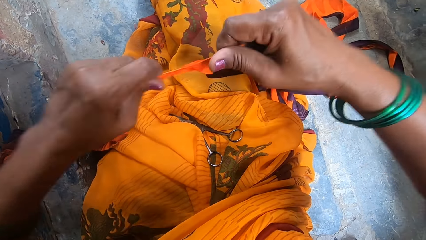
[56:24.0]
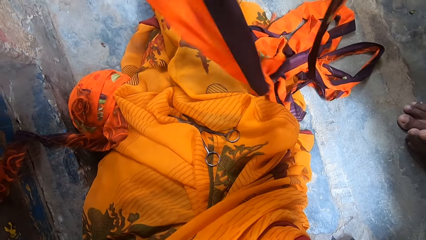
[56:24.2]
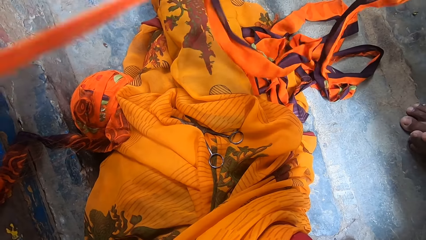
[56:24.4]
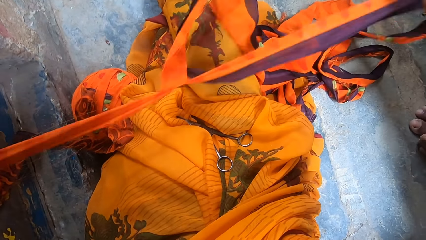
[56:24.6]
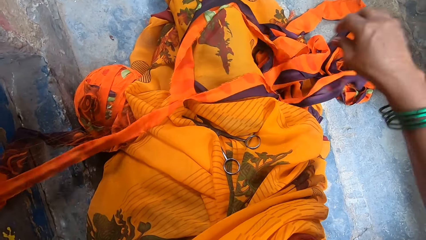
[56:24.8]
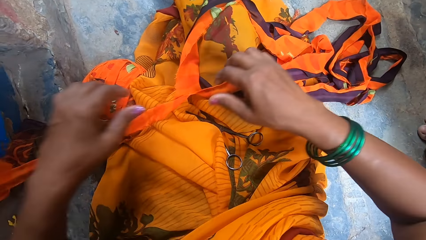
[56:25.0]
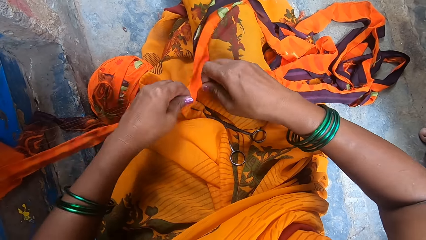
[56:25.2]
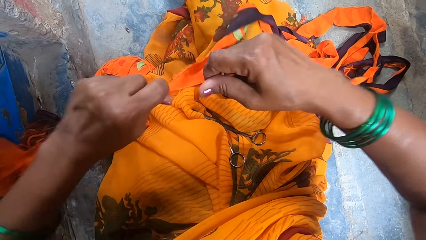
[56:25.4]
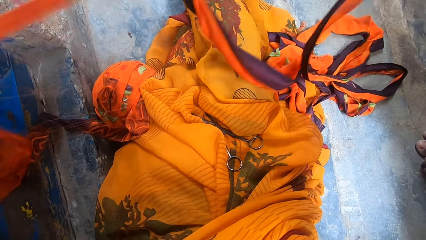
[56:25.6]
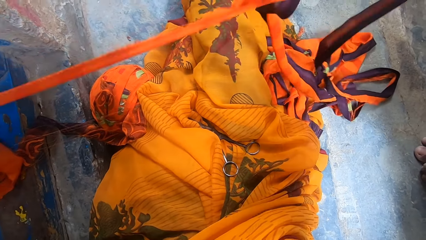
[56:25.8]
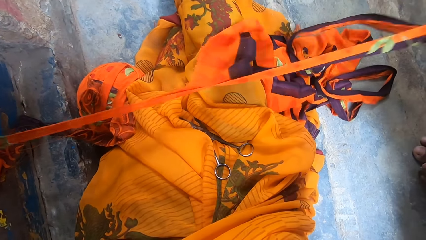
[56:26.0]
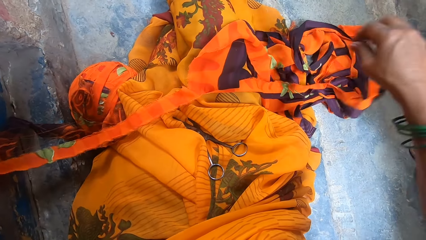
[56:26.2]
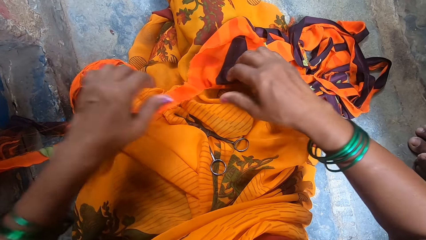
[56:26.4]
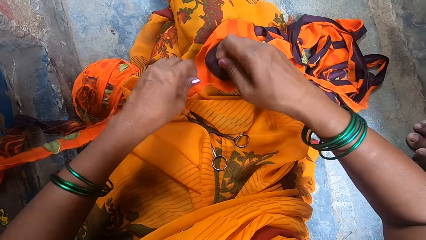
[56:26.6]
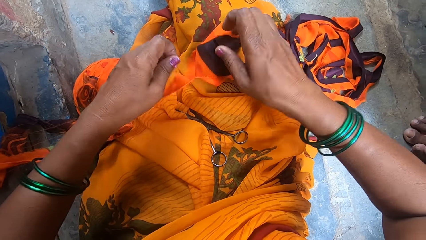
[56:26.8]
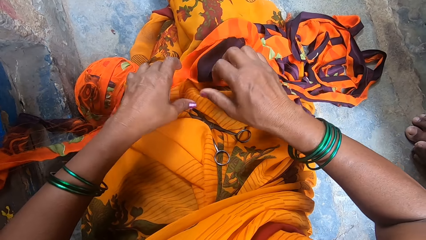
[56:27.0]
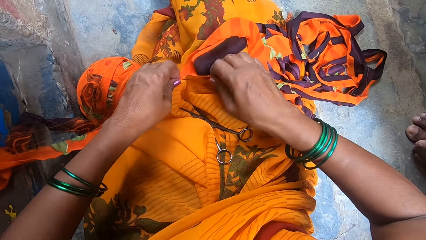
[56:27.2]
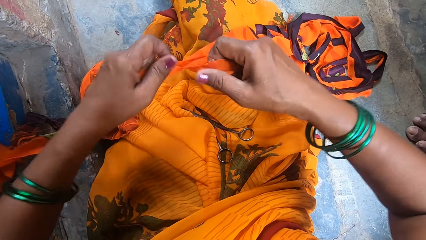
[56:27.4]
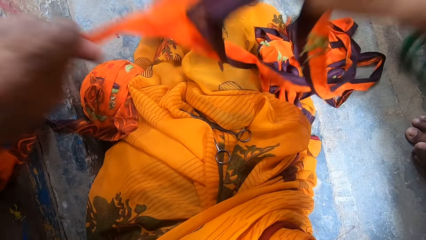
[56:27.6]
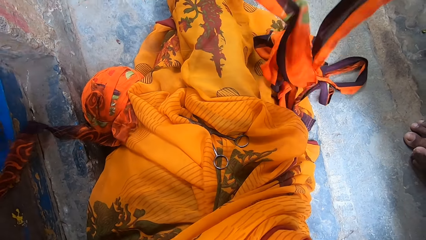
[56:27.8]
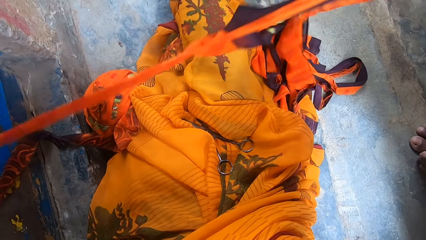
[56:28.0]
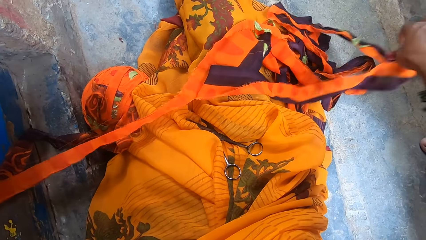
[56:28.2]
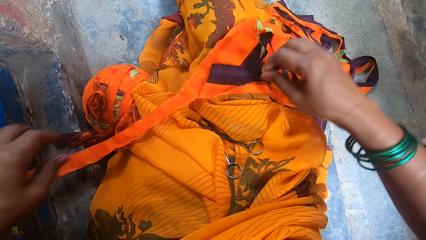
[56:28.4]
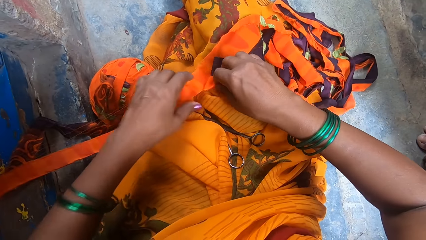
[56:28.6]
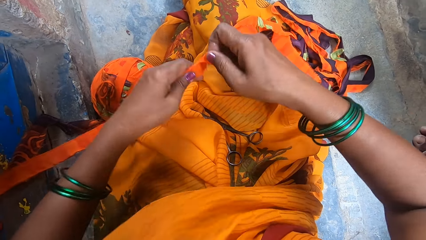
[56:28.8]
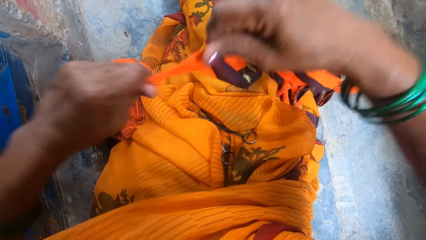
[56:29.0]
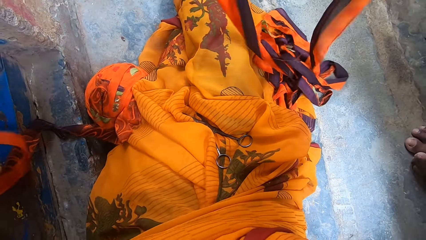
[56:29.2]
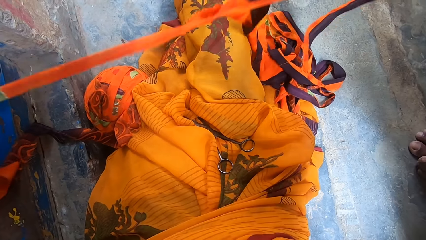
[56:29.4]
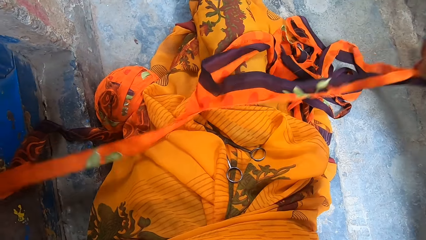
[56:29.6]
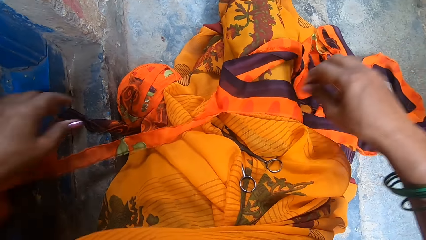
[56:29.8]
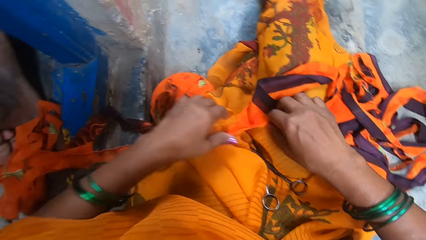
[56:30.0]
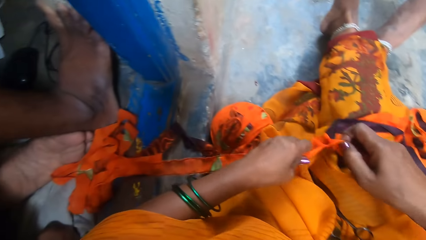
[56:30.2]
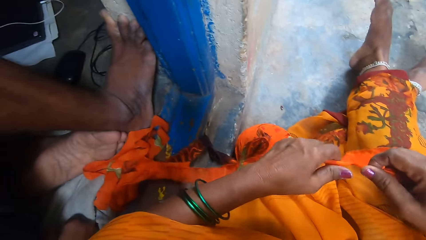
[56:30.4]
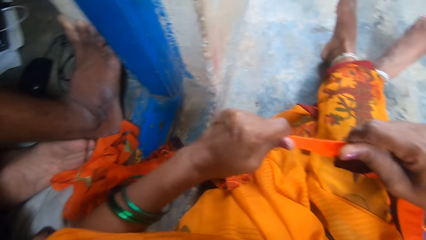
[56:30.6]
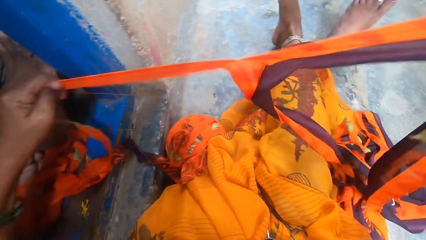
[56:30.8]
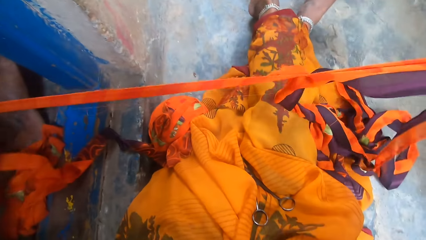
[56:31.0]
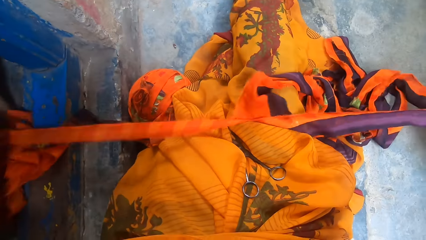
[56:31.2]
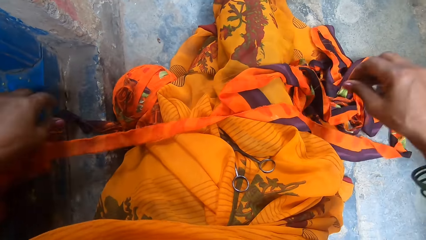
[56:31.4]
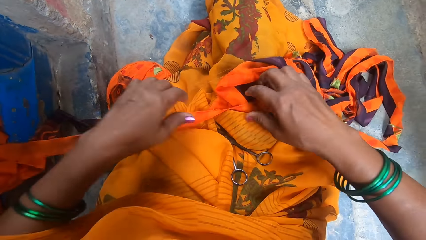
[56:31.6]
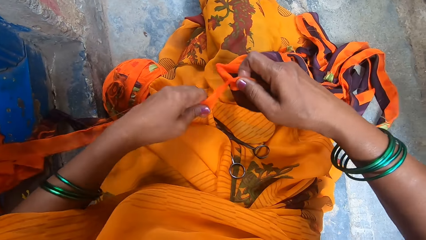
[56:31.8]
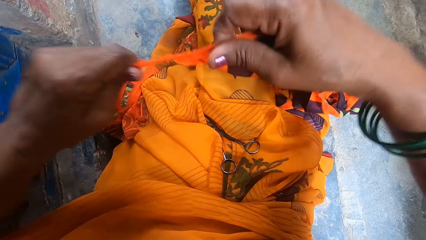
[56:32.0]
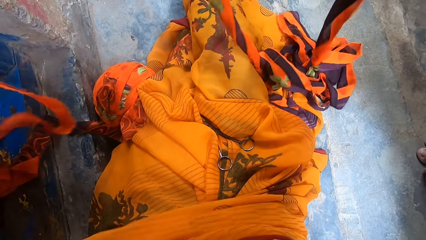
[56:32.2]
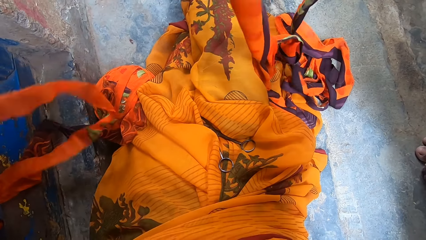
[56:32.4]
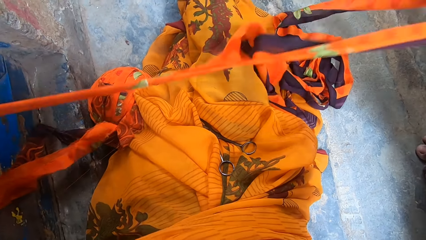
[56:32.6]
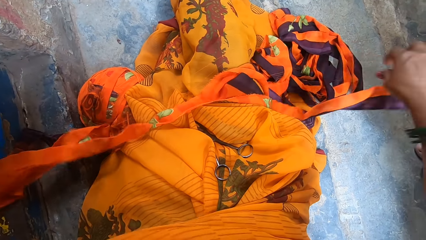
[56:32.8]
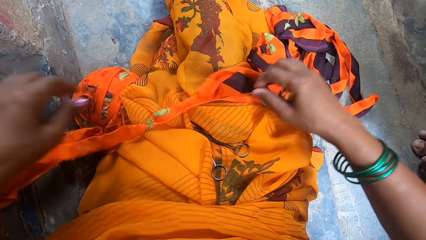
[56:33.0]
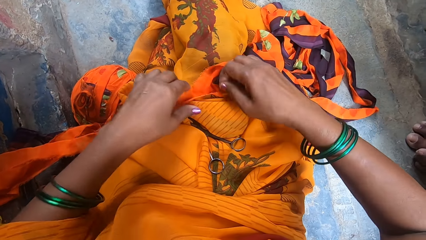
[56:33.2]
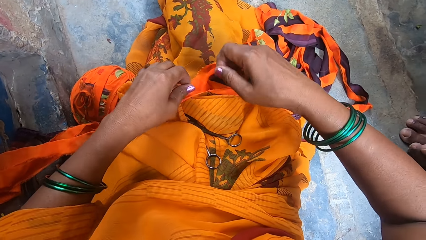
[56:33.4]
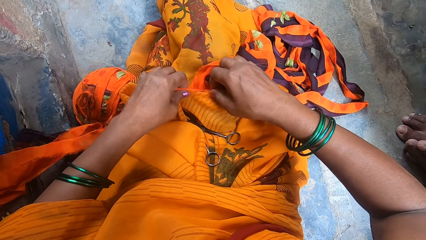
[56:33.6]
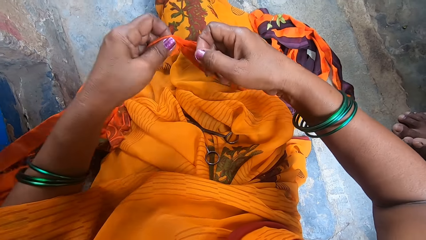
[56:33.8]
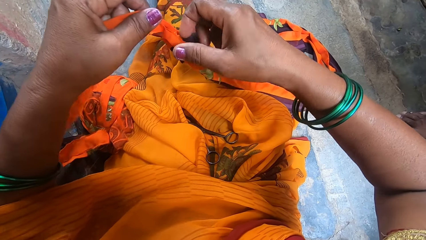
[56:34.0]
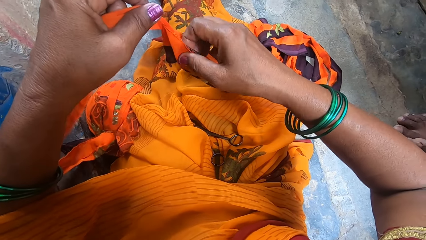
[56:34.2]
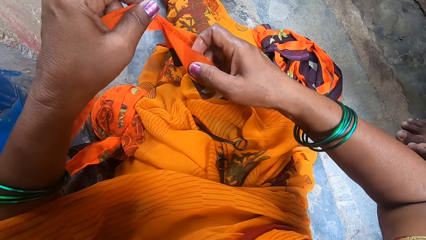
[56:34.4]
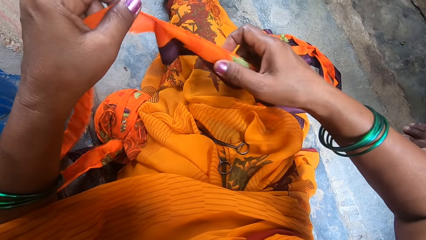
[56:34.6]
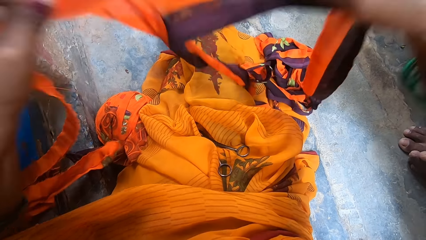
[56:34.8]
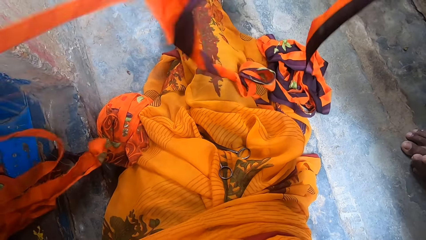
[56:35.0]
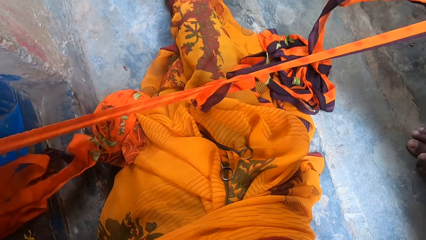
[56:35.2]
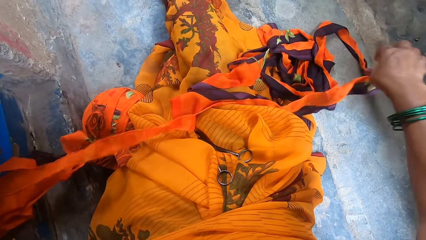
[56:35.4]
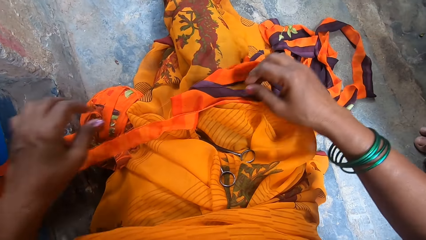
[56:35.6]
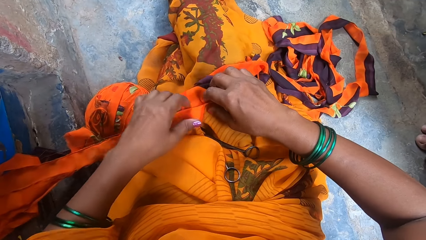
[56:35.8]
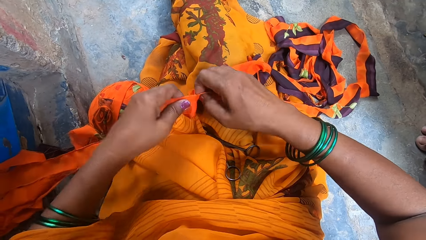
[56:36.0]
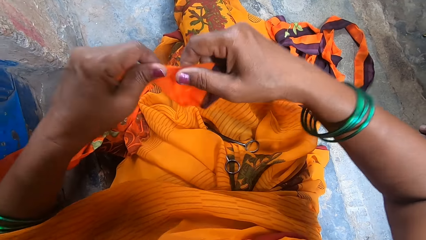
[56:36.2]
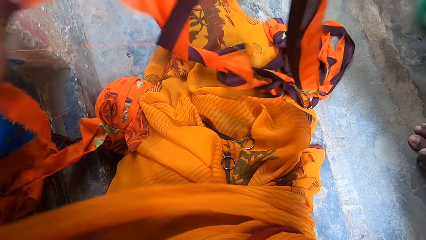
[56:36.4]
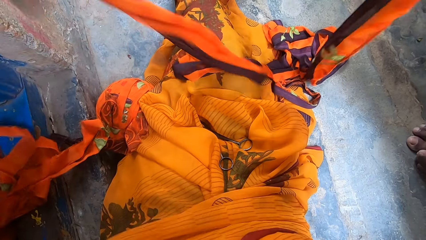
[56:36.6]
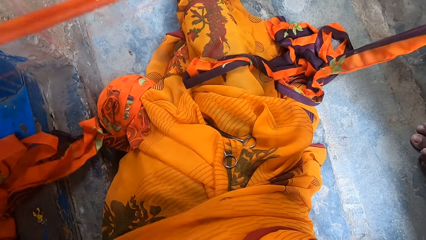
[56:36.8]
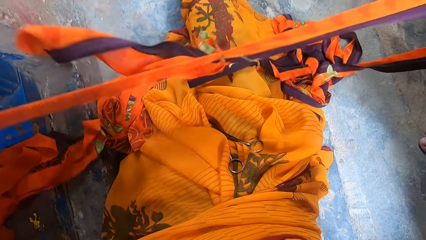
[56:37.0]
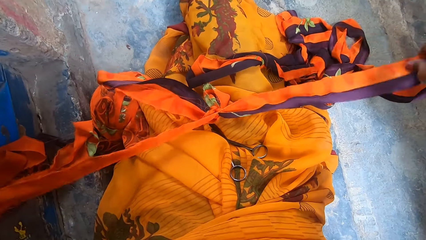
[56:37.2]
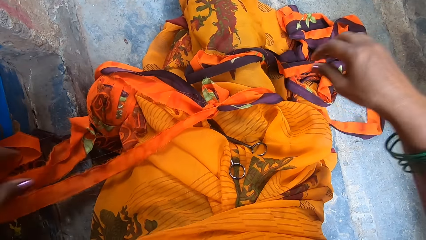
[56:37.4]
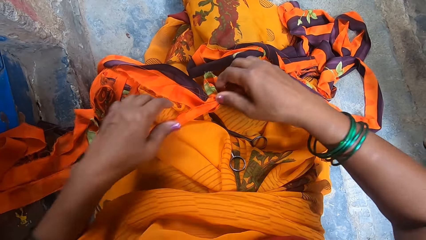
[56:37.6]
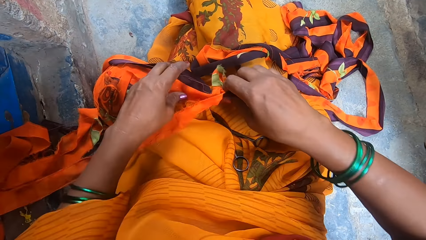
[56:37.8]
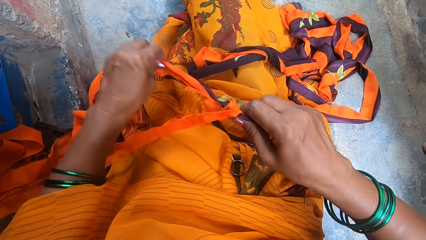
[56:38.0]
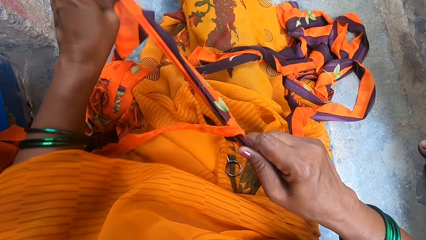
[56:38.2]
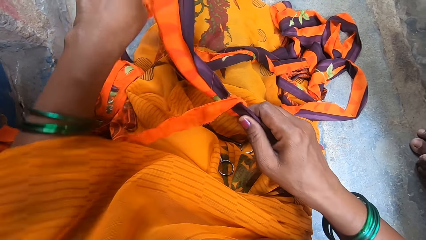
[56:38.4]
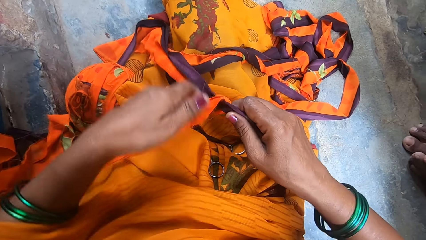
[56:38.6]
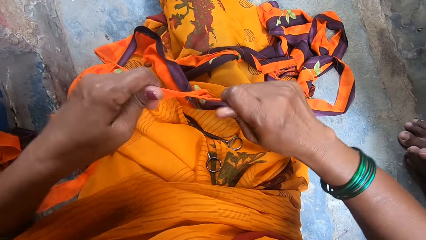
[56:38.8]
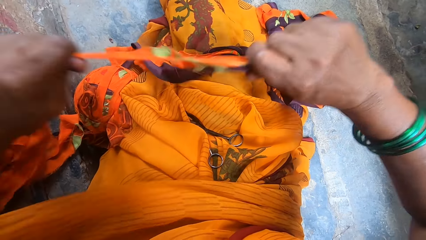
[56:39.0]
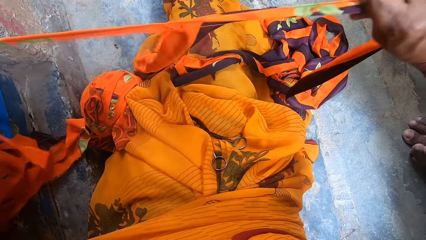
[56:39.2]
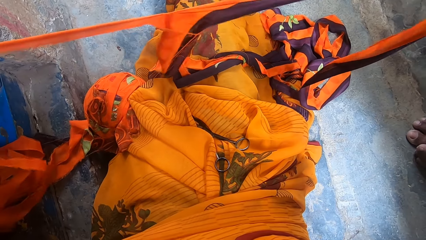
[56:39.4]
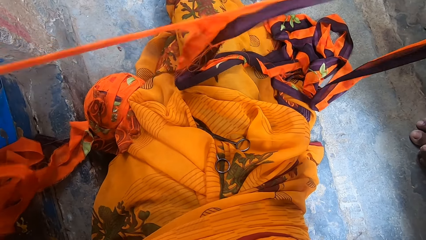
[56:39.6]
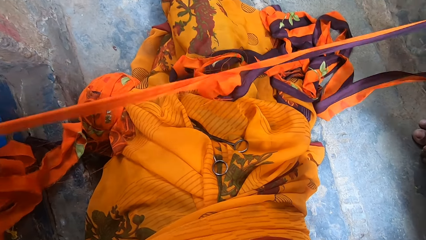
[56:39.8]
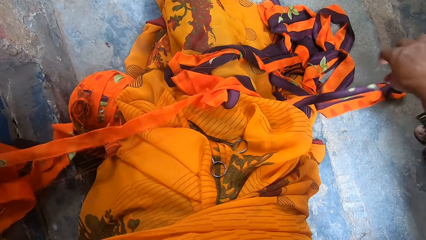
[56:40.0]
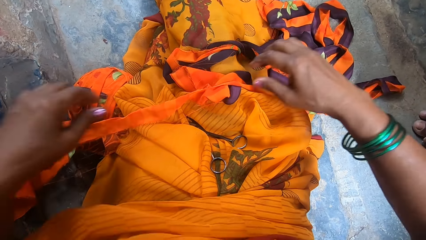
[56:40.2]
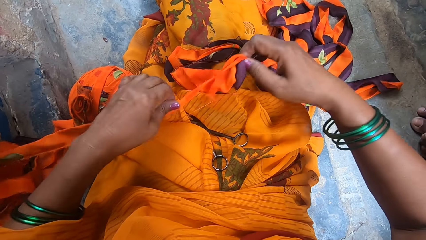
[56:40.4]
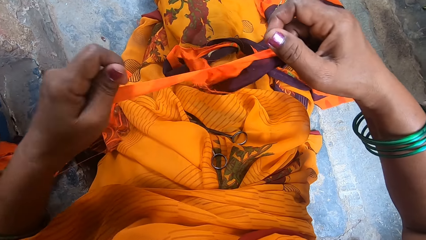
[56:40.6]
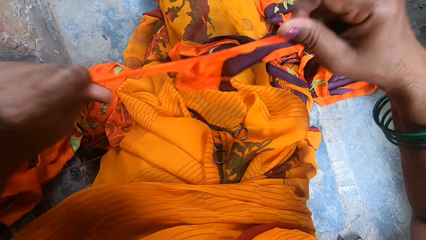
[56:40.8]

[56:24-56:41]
The camera wearer drops the fabric on her lap. She picks up the fabric. She tears the fabric. She drops the fabric on her lap. She picks up the fabric. She converses with a person and another person. She tears the fabric. She drops the fabric on her lap. She picks up the fabric. She tears the fabric. She drops the fabric on her lap. She picks up the fabric. She tears the fabric. She drops the fabric on her lap. She picks up the fabric. A man sits beside the camera wearer. The camera wearer tears the fabric. She drops the fabric on her lap. She converses with the person and the other person. She picks up the fabric. She tears the fabric. She drops the fabric on her lap. She picks up the fabric. She tears the fabric. She drops the fabric on her lap. She picks up the fabric. She tears the fabric. She drops the fabric on her lap. She straightens the fabric. She tears the fabric. She picks up the fabric.
